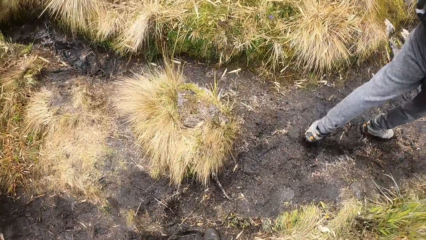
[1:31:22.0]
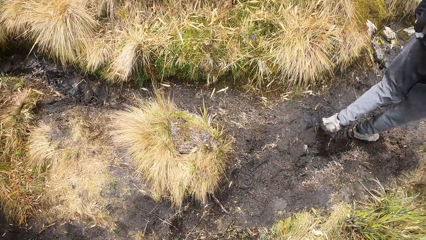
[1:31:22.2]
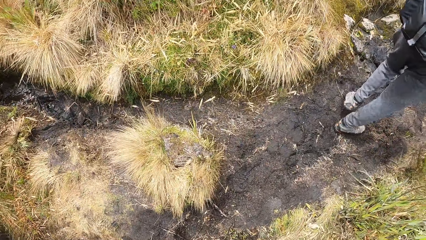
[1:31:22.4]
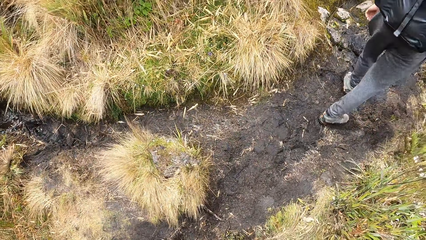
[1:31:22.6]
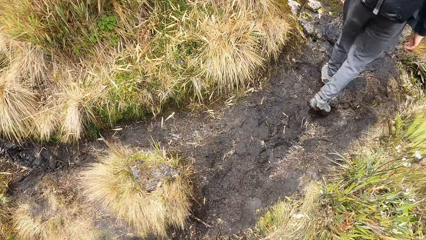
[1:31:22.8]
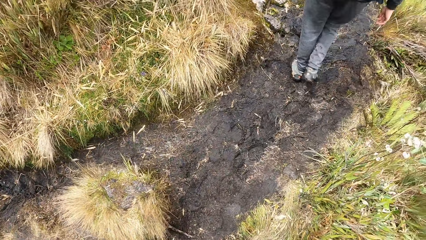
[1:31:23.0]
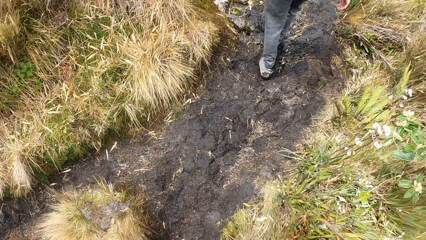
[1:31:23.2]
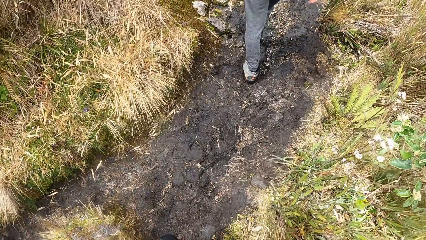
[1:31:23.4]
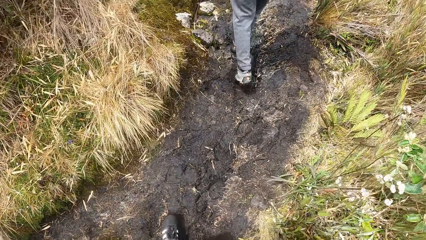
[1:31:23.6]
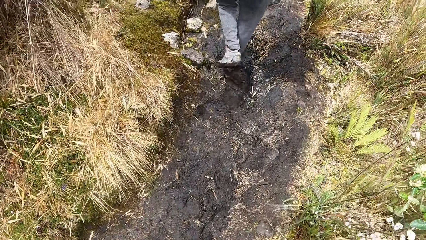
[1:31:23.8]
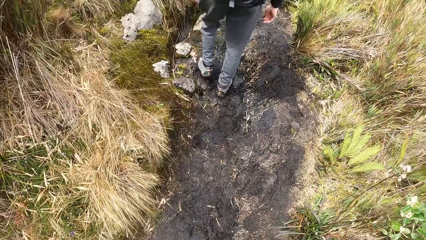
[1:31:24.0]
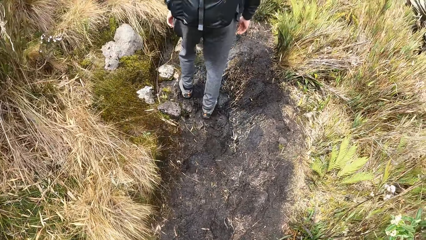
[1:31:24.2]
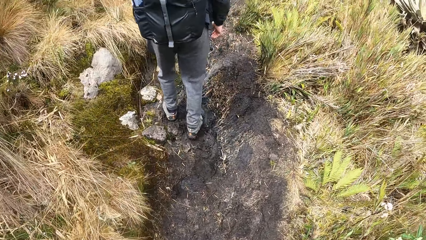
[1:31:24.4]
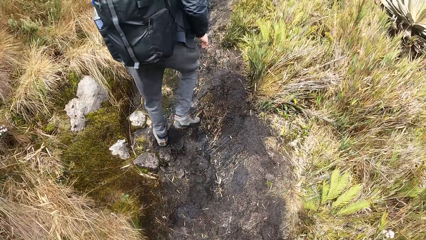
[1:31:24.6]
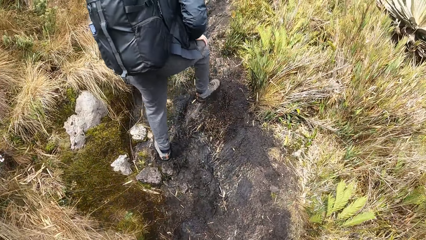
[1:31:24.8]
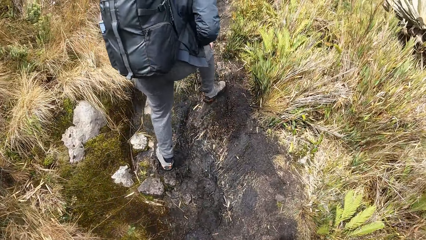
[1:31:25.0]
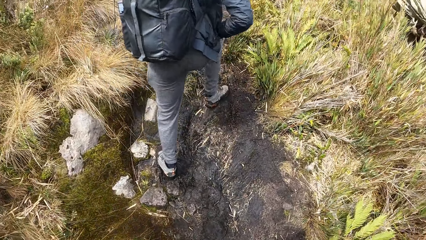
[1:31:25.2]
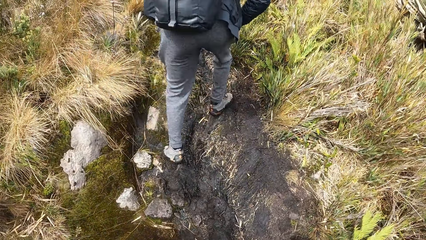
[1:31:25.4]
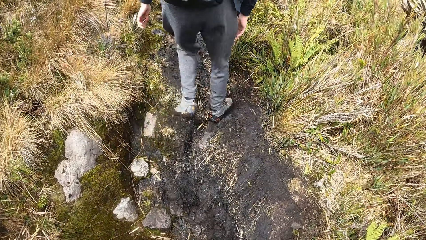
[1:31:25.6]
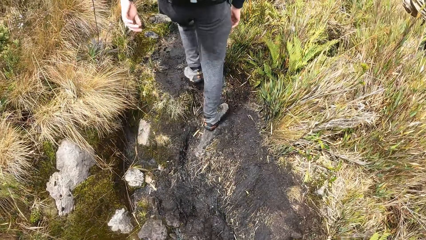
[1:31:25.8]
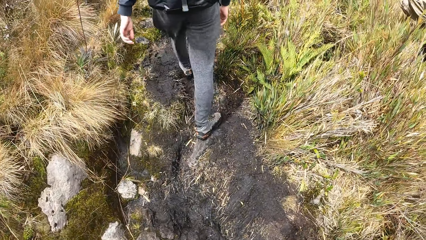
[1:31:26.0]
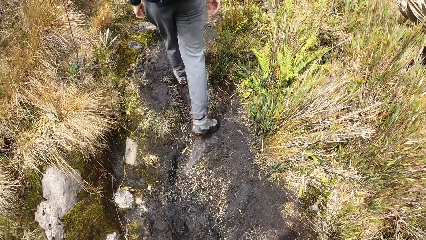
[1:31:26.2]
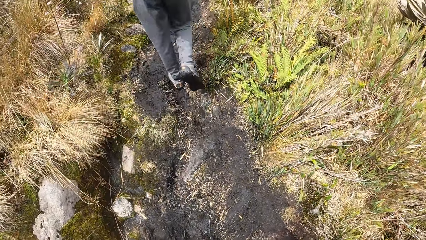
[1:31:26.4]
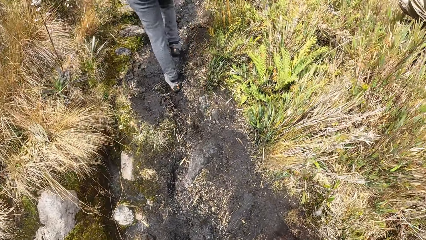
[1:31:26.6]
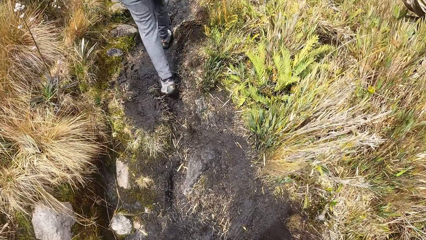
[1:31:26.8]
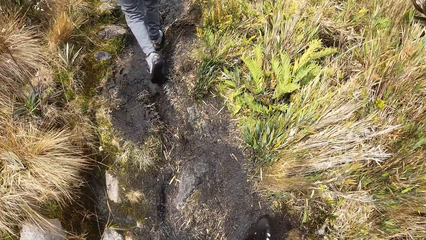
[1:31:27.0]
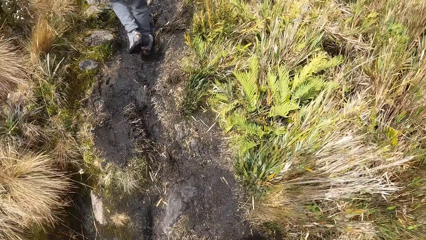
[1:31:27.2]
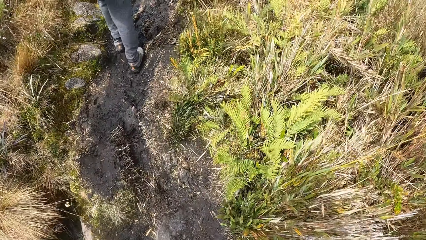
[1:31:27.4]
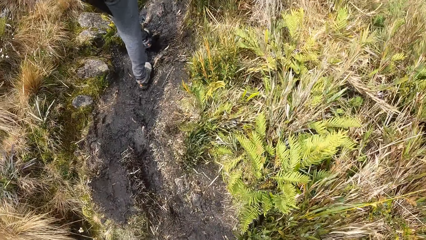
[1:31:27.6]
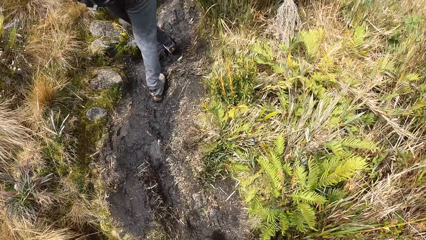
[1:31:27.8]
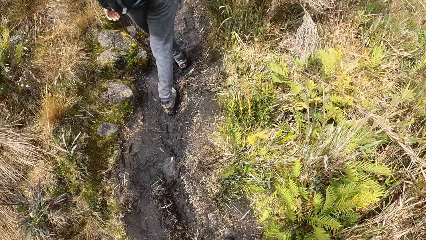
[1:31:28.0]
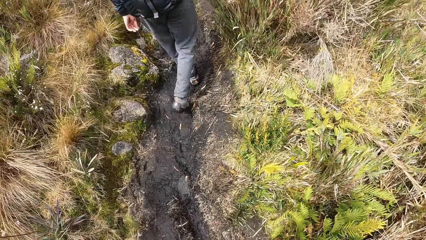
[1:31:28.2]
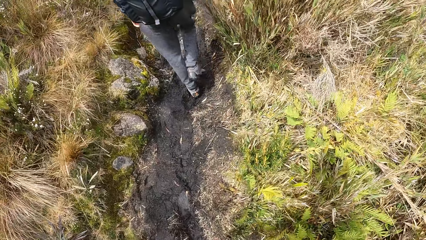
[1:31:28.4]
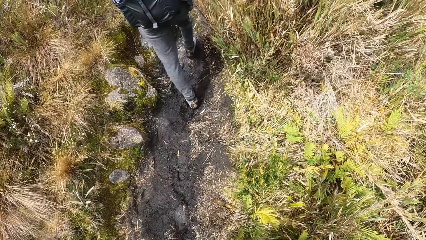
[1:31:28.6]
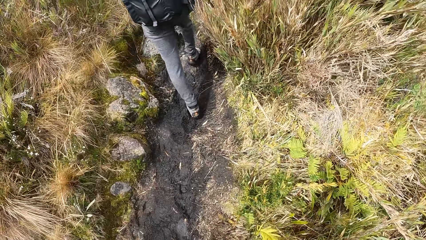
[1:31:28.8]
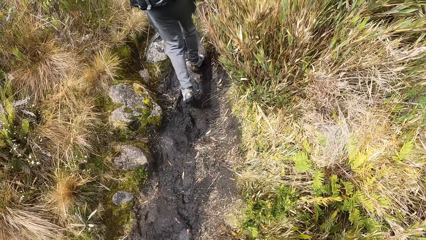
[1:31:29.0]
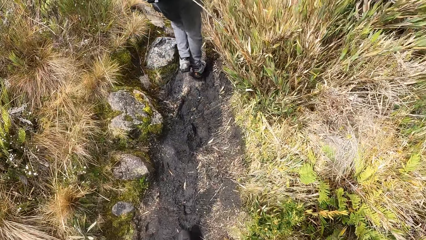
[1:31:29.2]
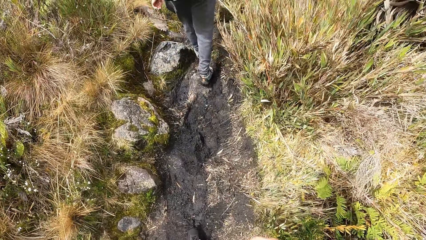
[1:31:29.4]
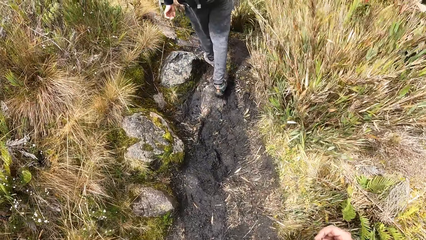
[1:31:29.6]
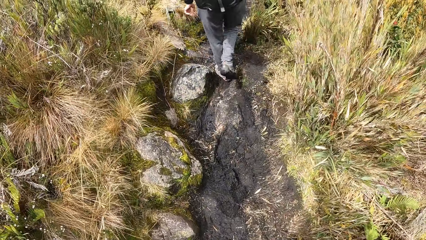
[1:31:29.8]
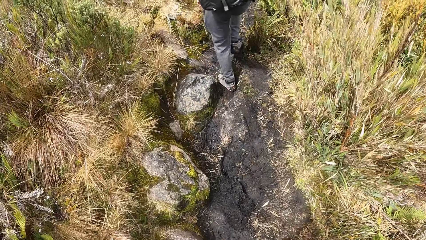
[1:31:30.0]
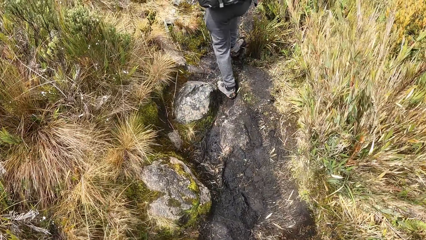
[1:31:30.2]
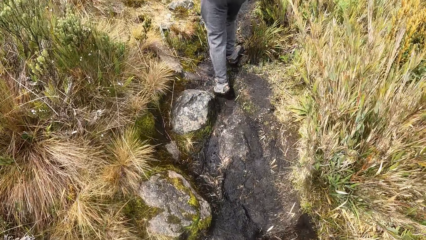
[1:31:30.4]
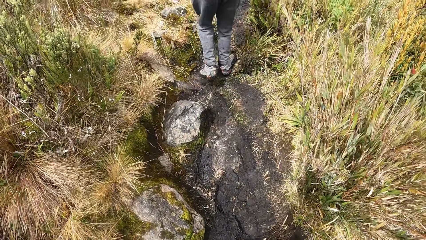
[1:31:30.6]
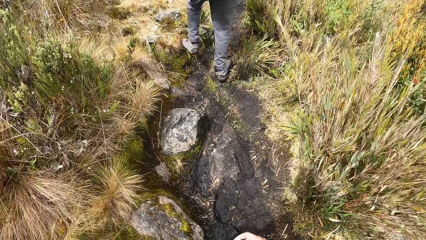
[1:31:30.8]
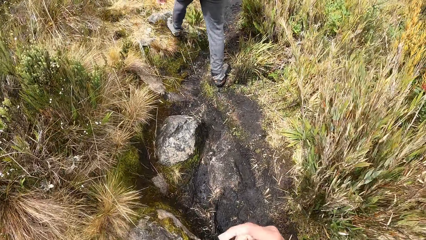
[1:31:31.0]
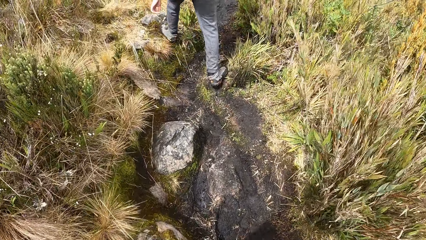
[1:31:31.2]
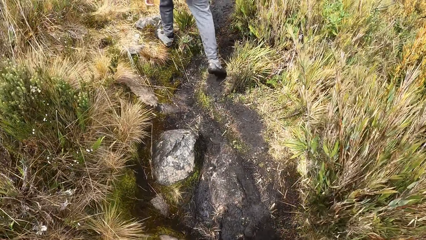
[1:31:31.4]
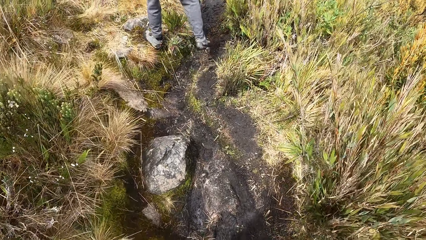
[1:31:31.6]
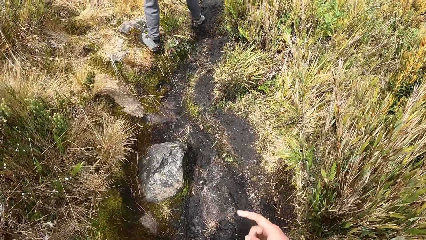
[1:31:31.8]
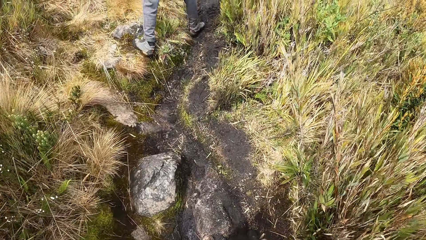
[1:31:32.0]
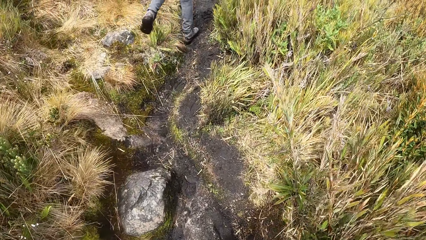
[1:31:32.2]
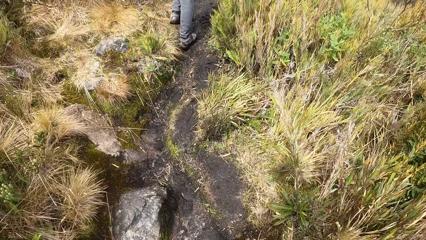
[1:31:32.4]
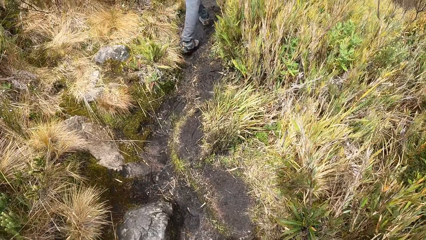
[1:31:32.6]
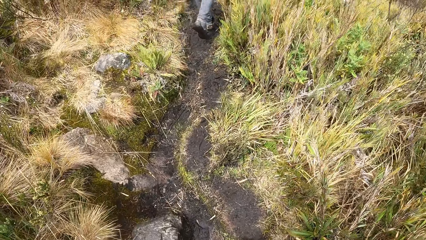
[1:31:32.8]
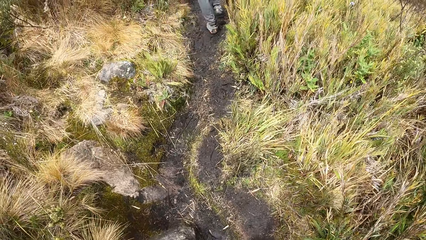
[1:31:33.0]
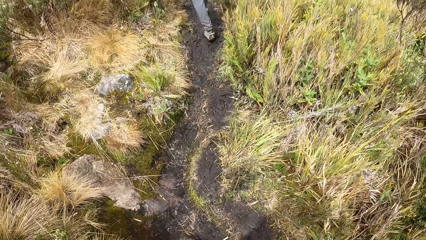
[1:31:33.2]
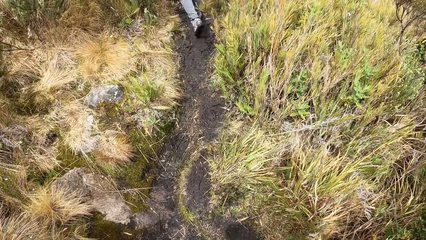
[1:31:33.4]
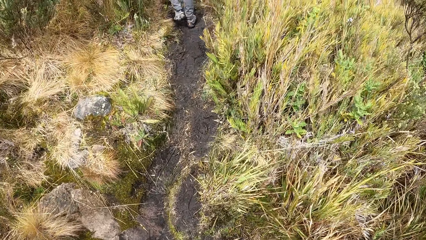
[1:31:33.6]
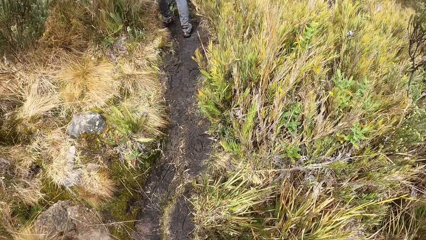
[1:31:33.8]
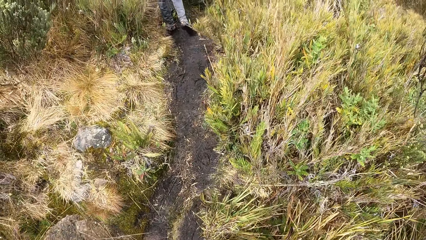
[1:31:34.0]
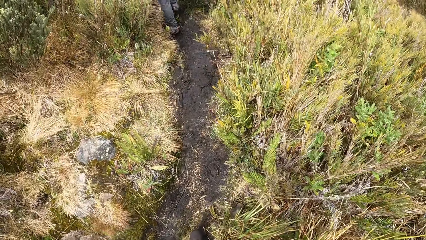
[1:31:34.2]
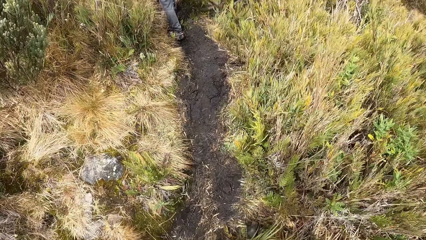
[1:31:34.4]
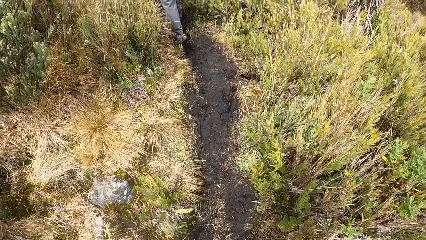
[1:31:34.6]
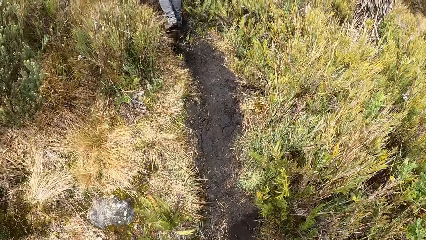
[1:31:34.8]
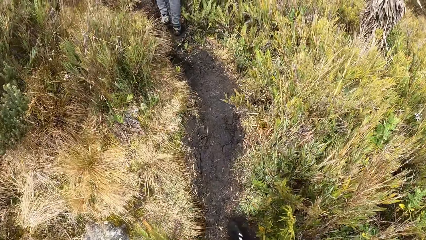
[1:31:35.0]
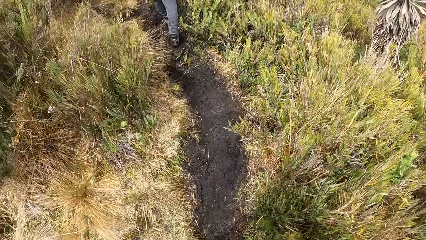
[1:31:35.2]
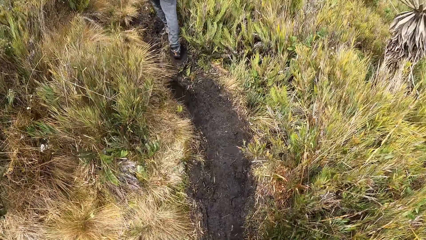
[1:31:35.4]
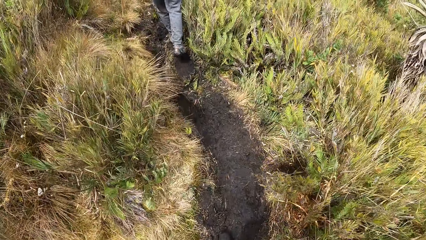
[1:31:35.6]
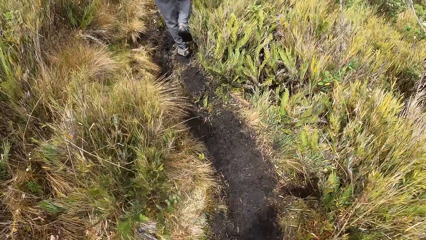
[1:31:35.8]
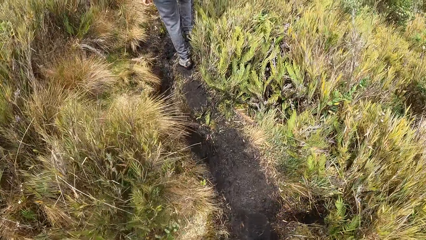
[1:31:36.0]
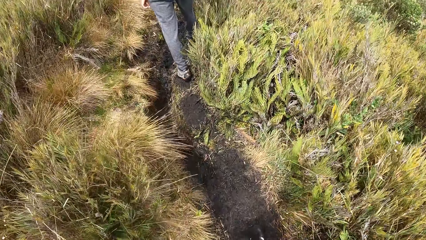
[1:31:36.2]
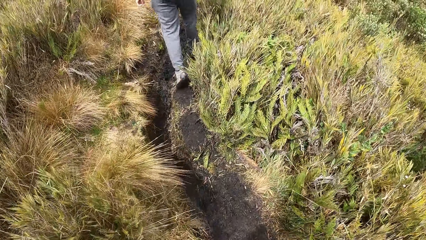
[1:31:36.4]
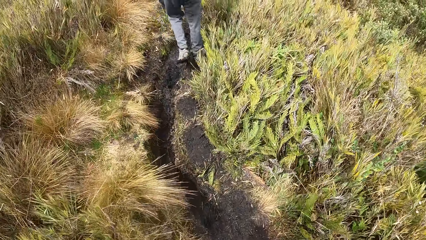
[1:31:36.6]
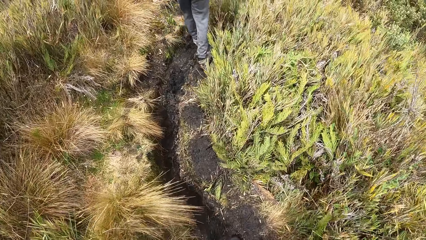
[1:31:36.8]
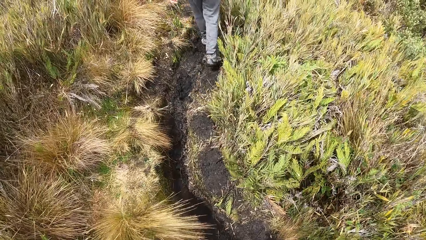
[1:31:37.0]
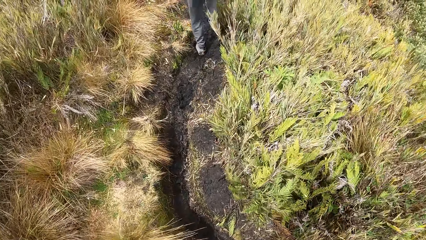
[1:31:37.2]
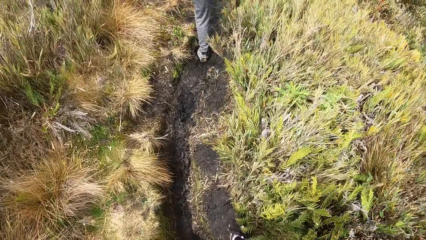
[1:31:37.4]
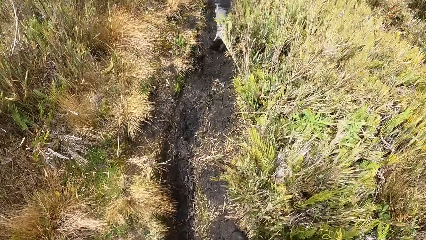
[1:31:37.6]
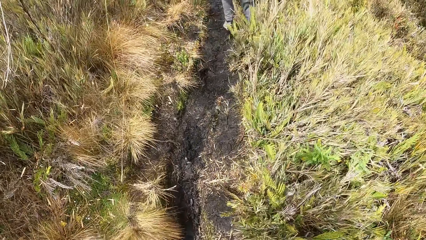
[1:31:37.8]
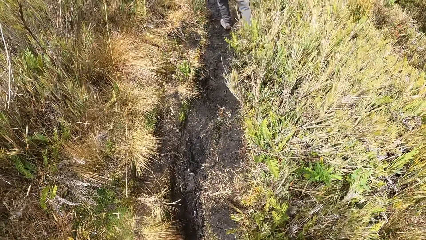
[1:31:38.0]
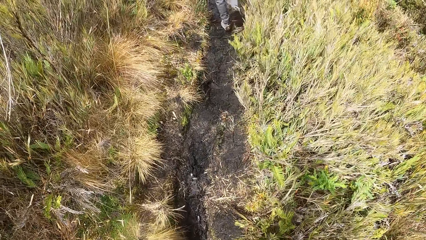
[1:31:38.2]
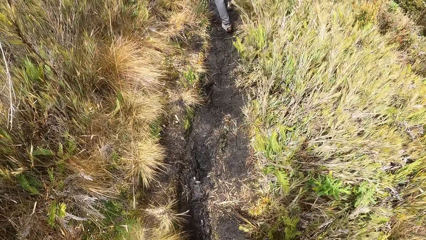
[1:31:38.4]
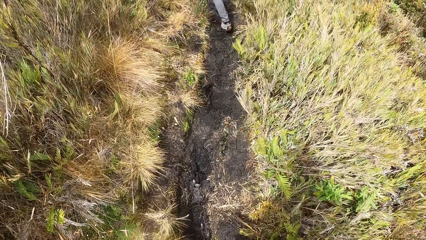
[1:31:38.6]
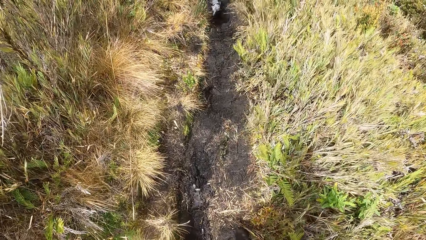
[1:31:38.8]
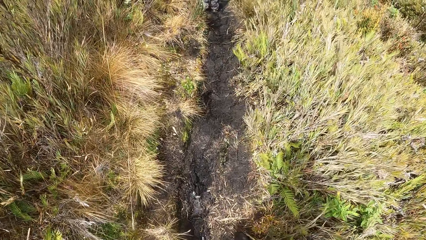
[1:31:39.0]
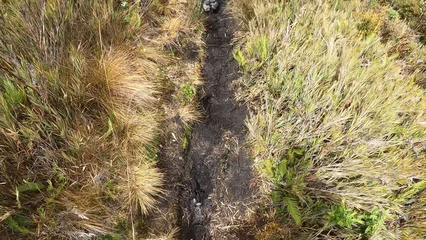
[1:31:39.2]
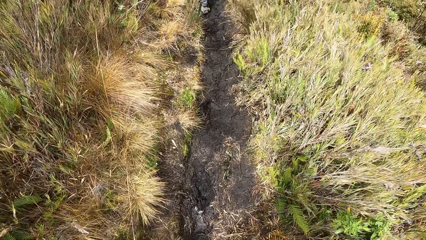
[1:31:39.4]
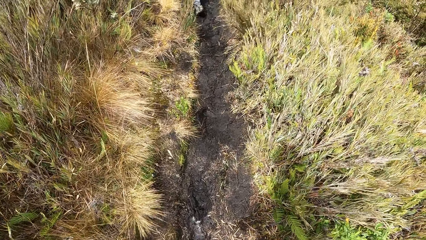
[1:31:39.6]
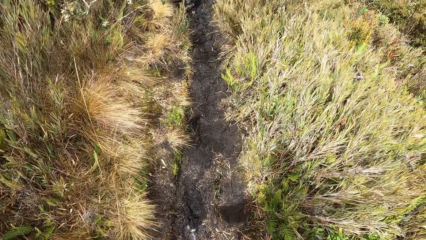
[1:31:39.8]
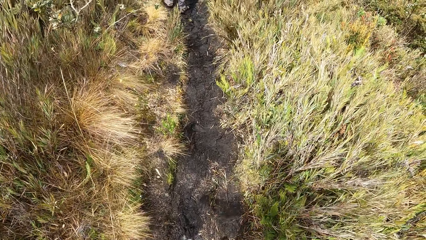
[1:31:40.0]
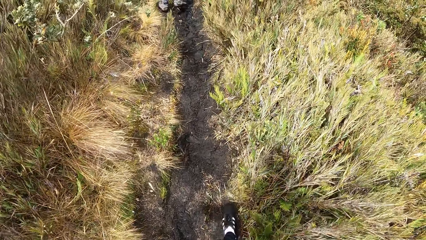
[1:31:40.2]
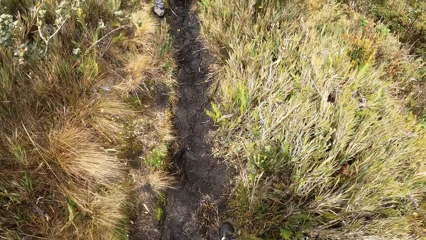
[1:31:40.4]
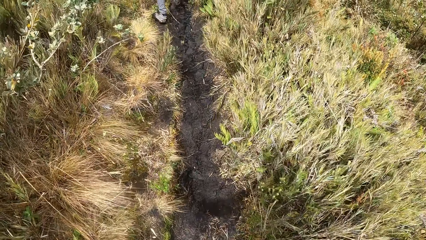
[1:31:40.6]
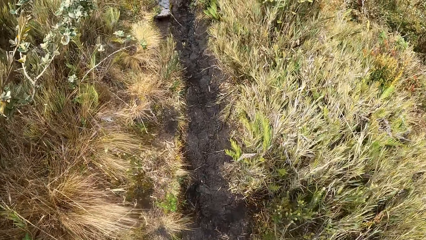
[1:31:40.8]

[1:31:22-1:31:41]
The camera wearer walks behind the man. They point a finger. They walk behind the man.
